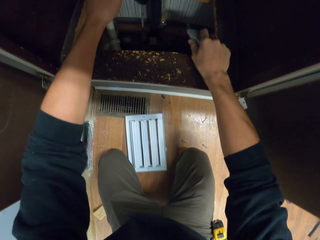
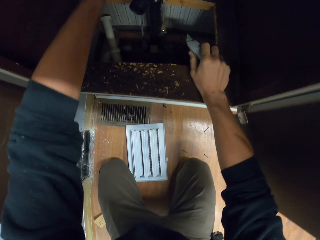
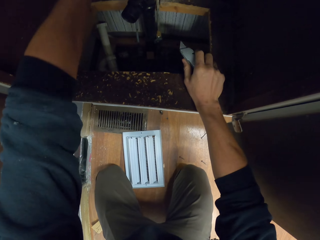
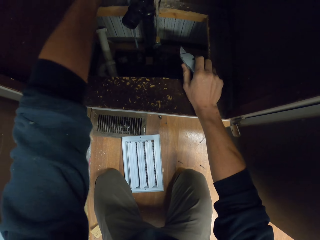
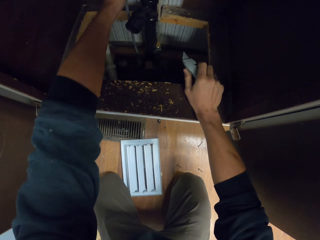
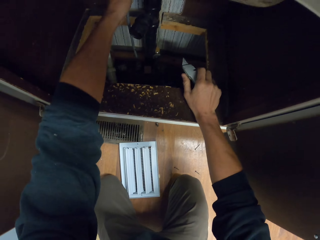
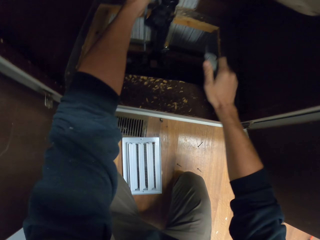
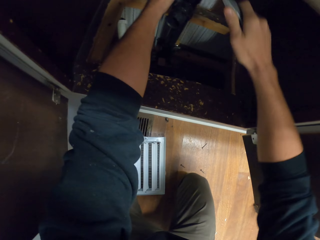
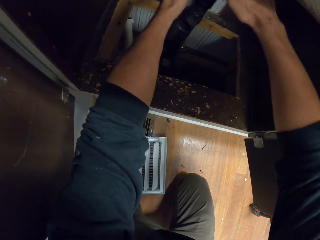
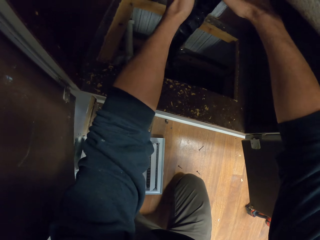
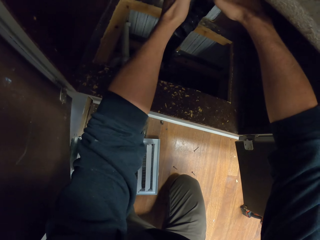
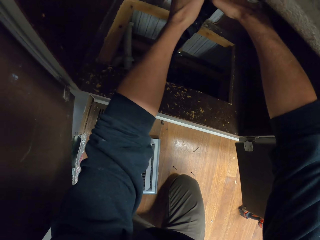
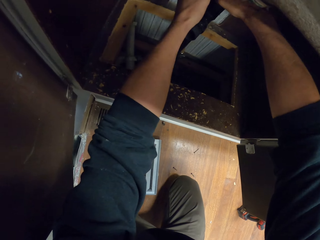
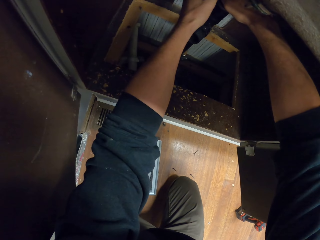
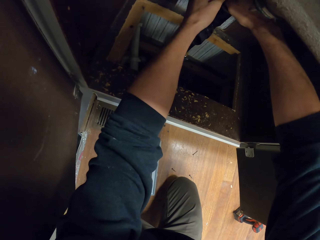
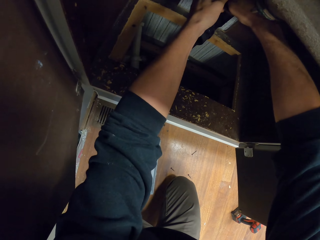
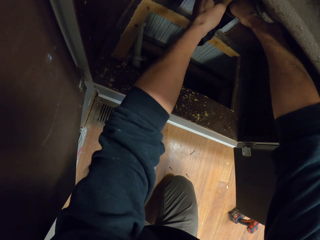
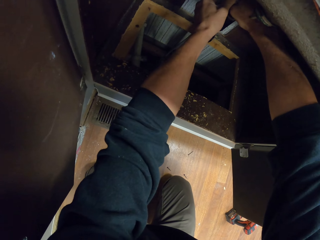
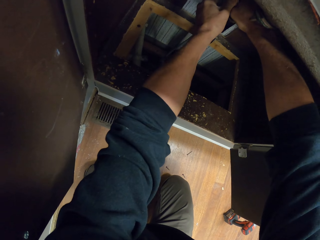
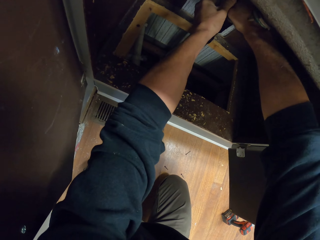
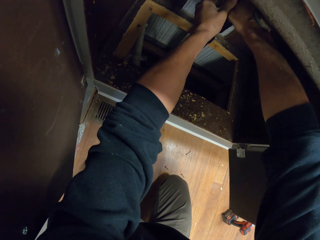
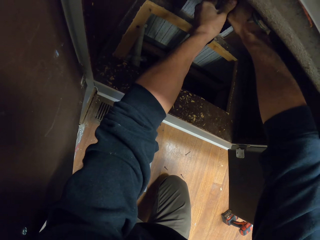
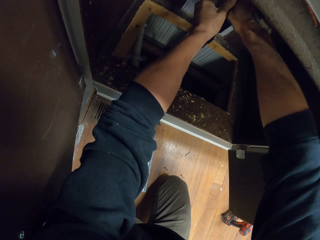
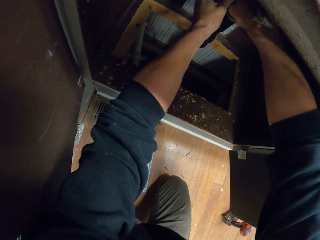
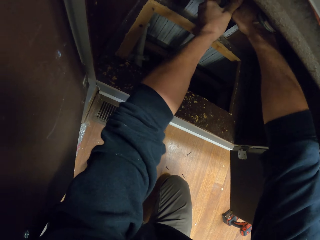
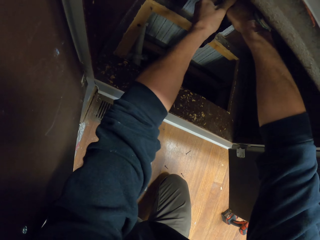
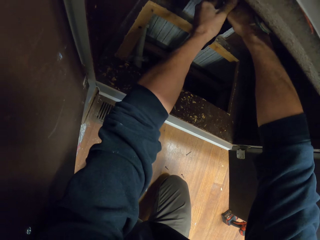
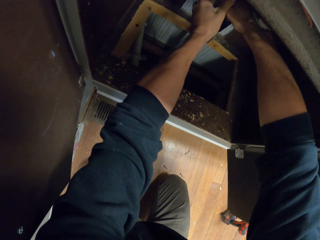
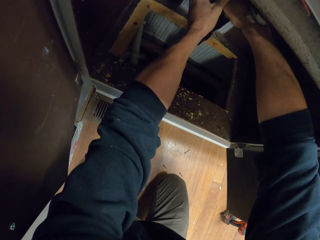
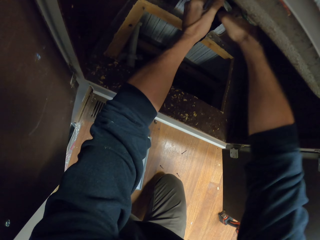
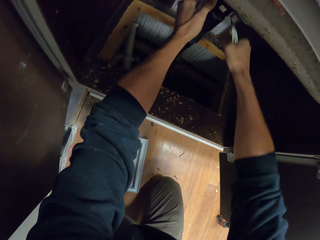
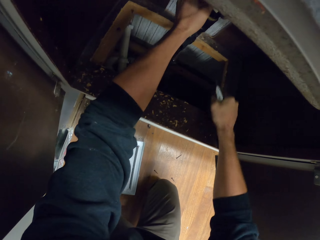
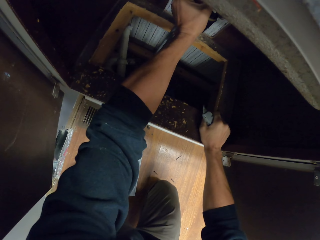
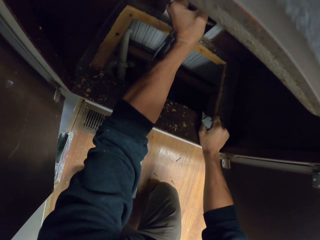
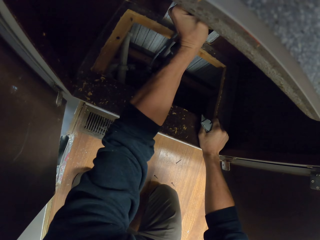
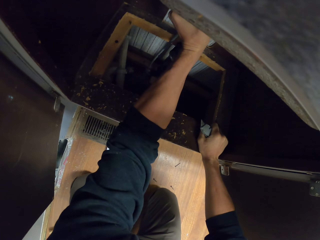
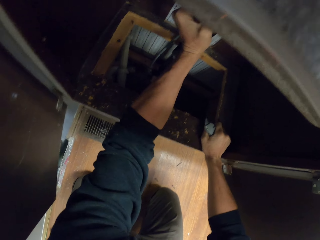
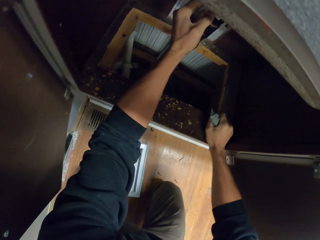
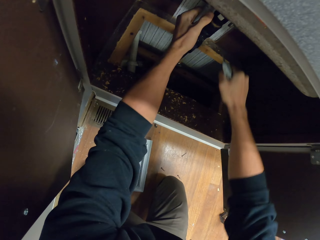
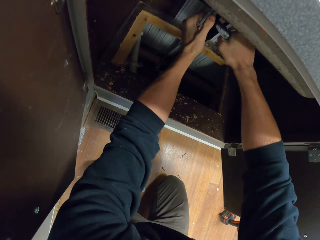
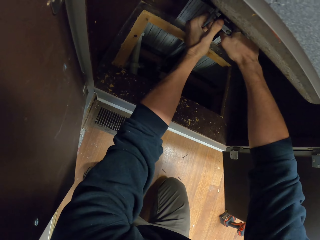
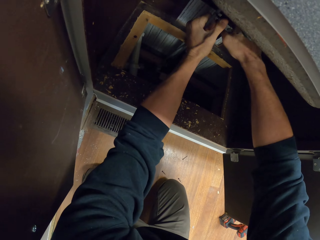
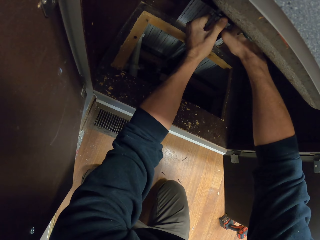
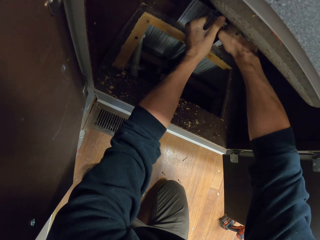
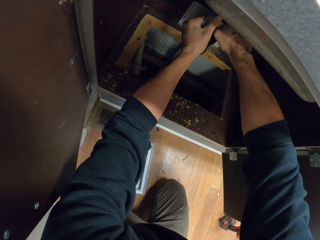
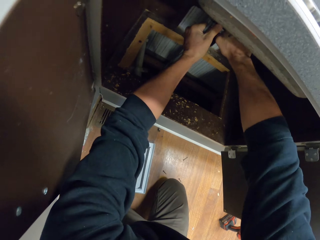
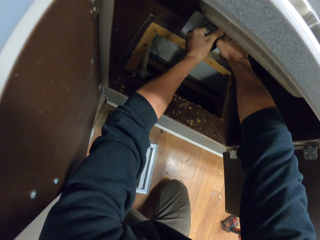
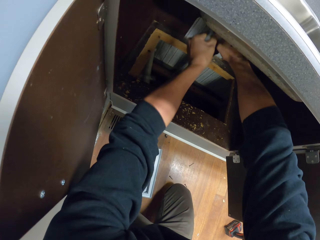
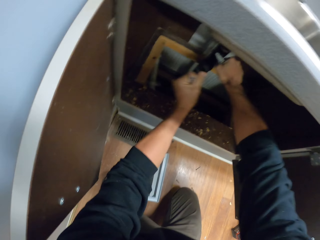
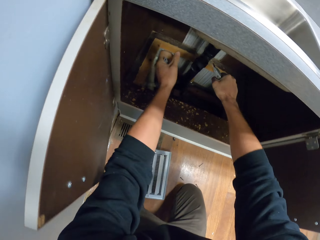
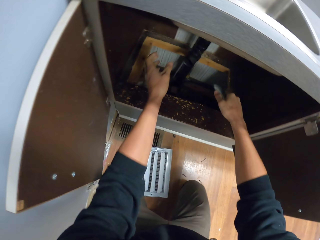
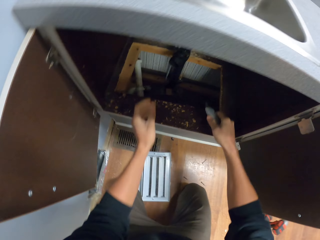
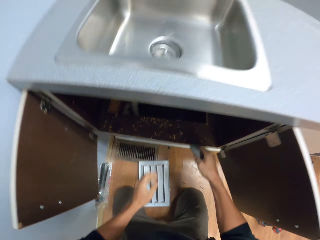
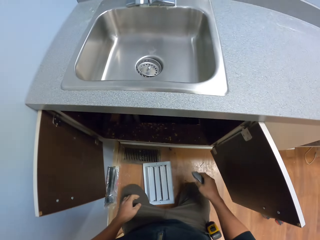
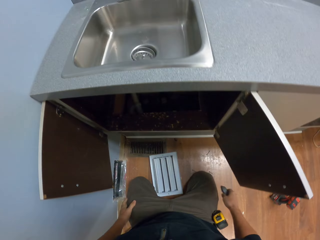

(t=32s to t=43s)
The camera wearer holds a hose pipe. They cut another hose pipe. They pull the hose pipe. They cut the hose pipe.

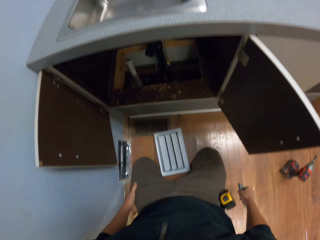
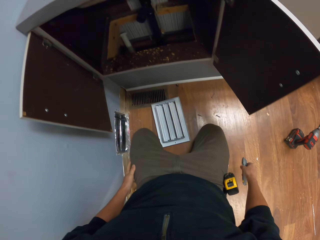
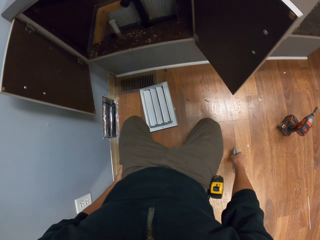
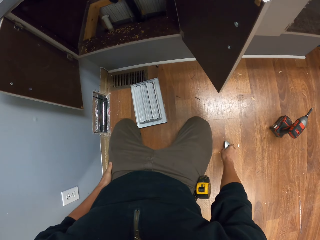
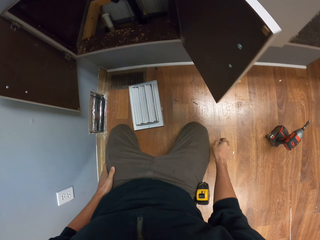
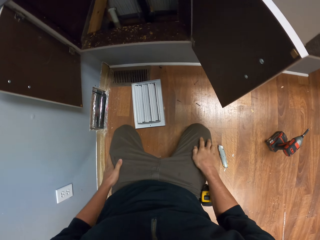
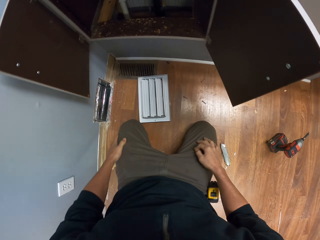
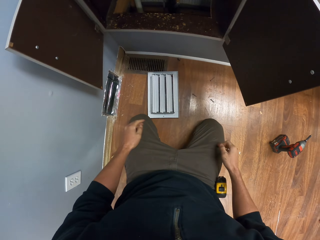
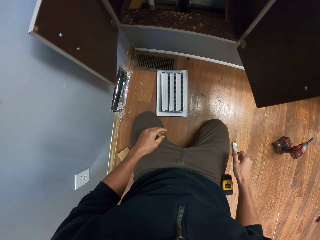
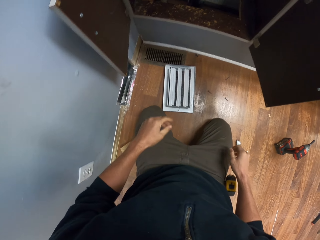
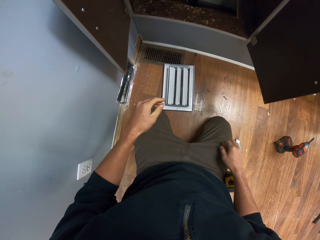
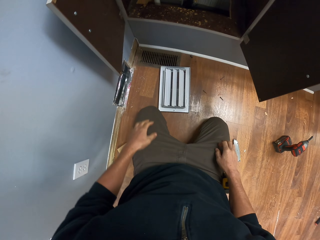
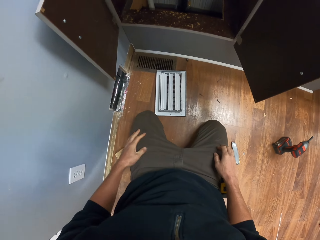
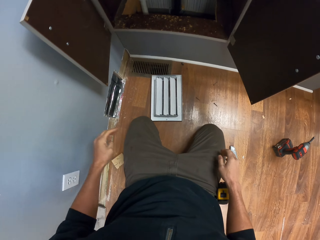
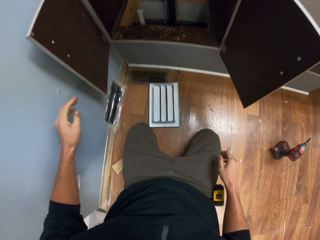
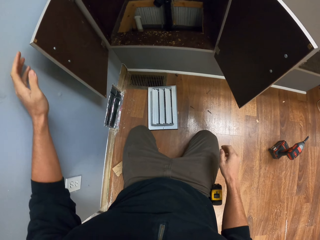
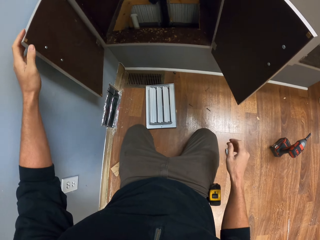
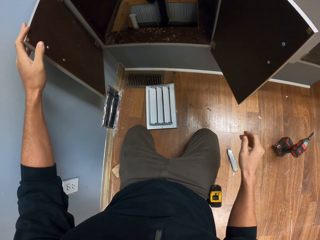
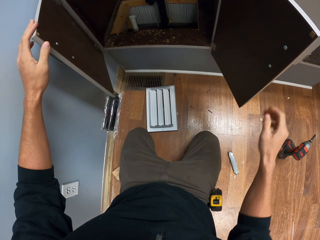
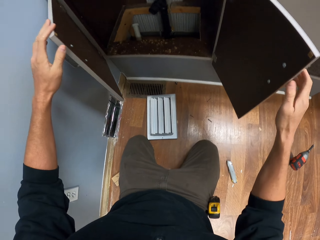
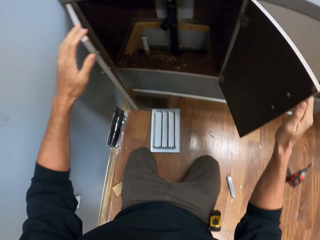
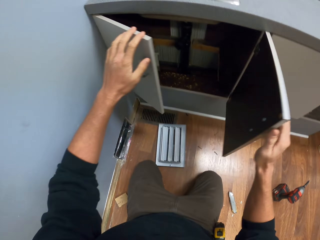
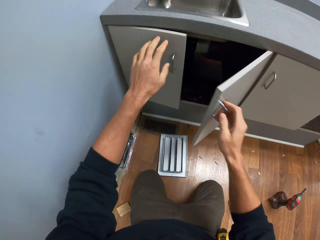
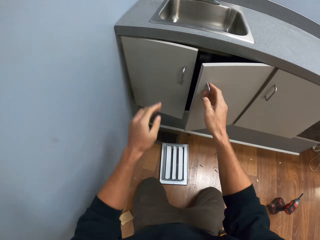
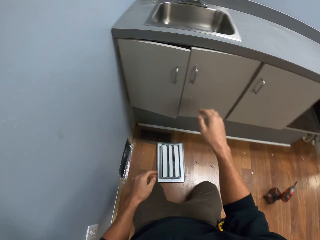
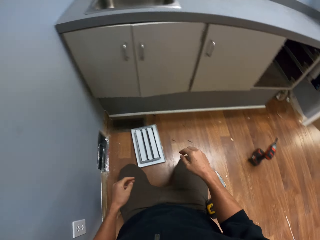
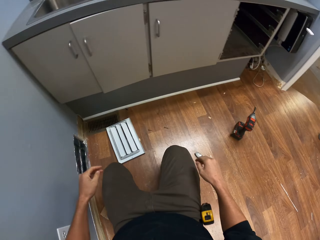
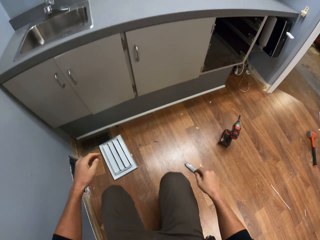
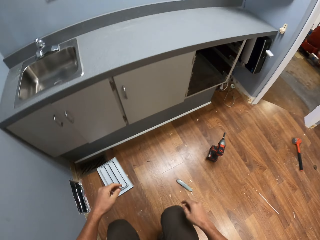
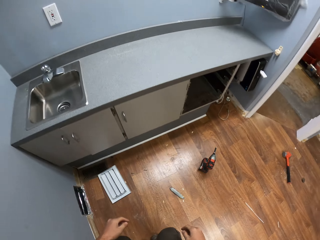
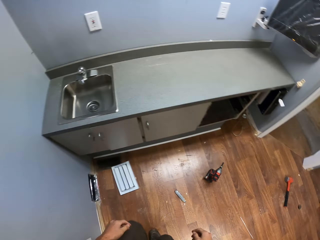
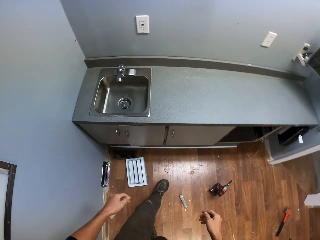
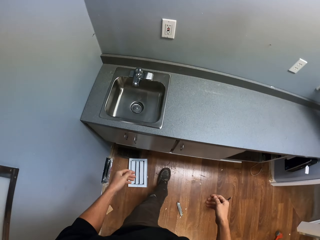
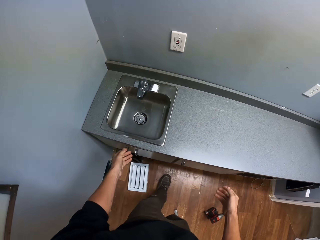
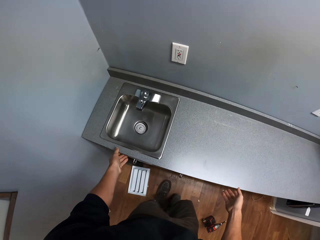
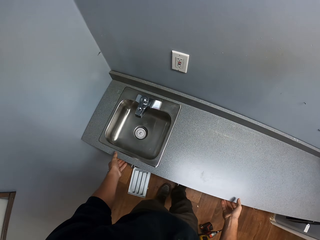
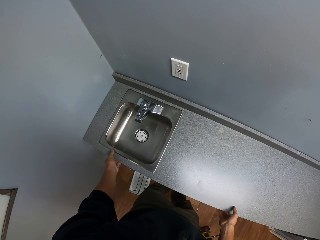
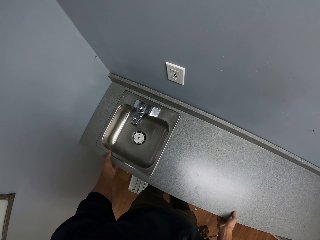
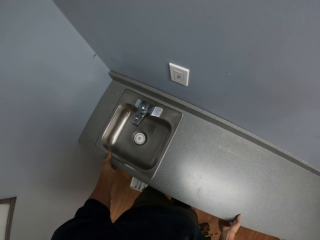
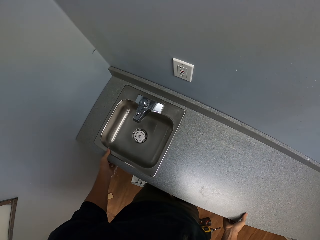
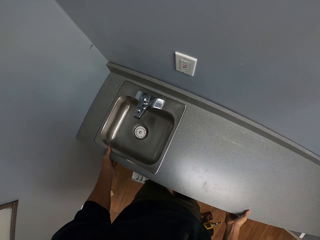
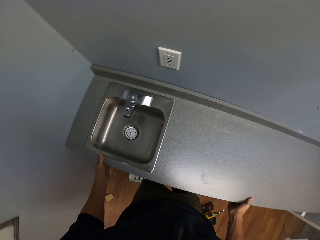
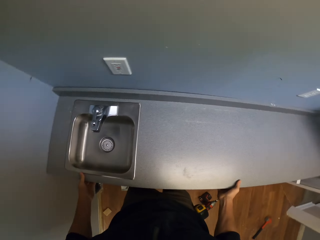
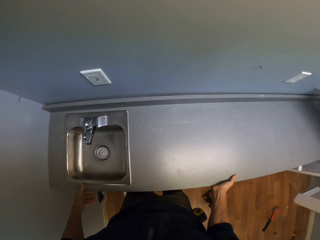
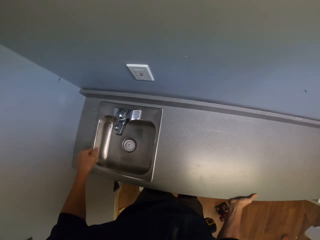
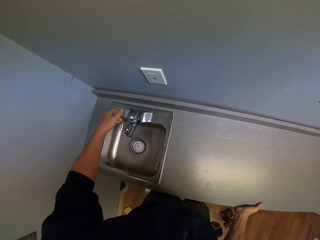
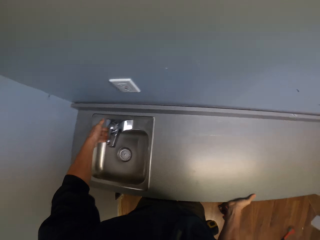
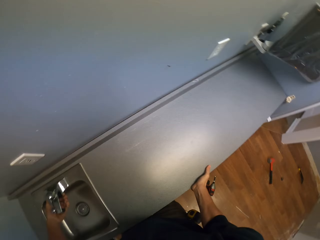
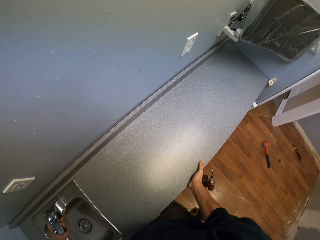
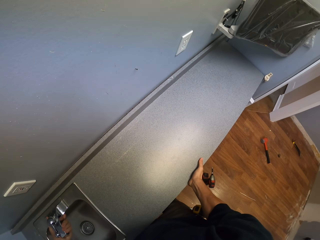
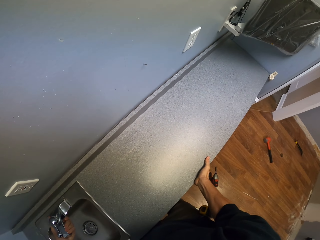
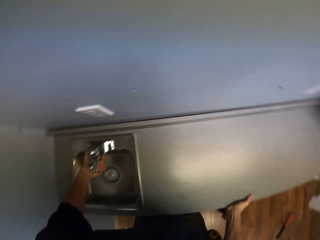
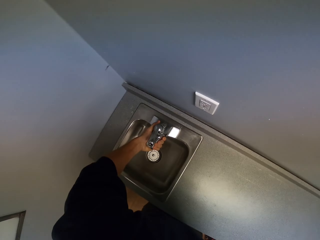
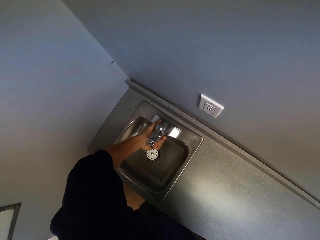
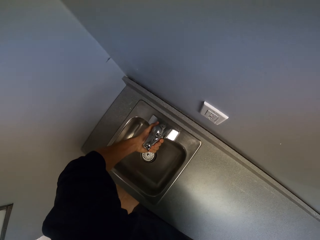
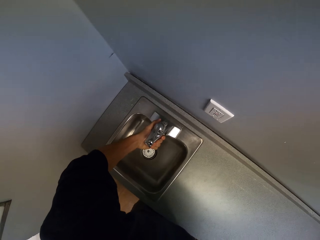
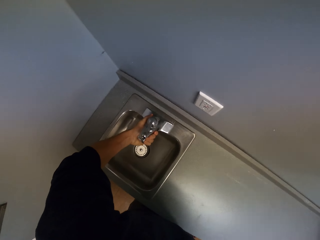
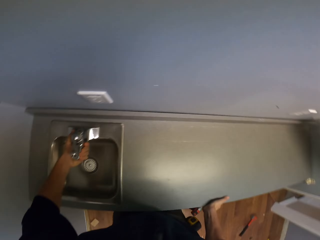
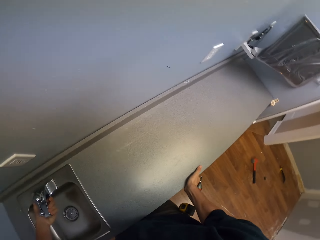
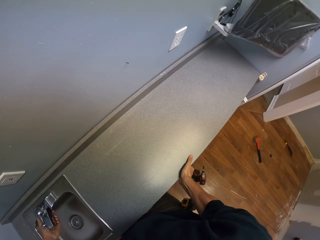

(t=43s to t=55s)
The camera wearer puts the cutter on the floor. They wipe hands on the trouser. They close the wall drawer. They stand and step. They pick up a kitchen counter. They shake the sink. They pull the tap.
